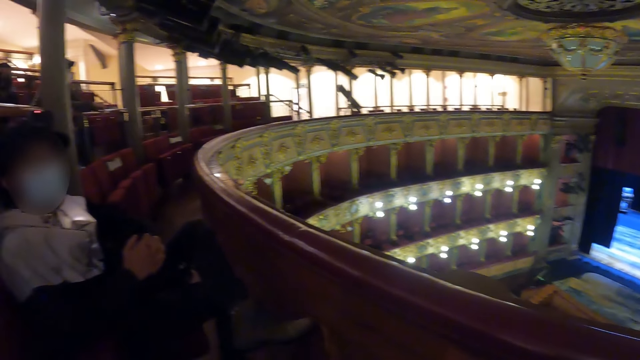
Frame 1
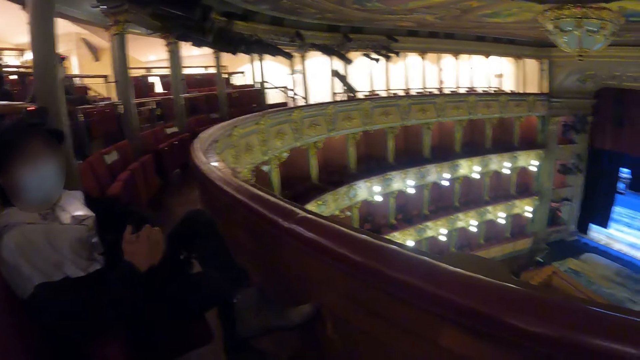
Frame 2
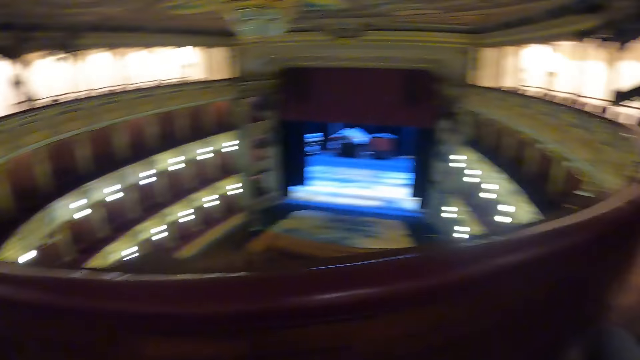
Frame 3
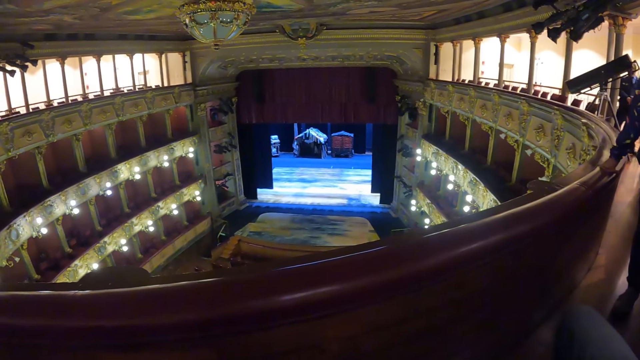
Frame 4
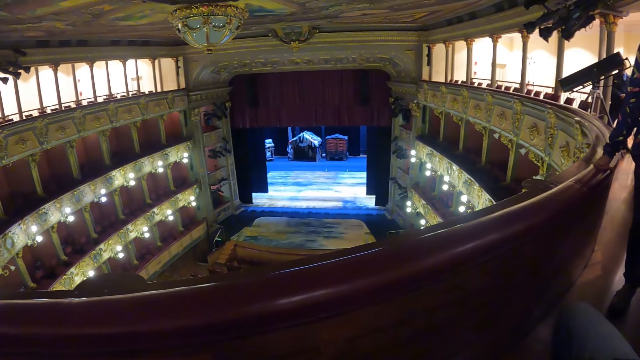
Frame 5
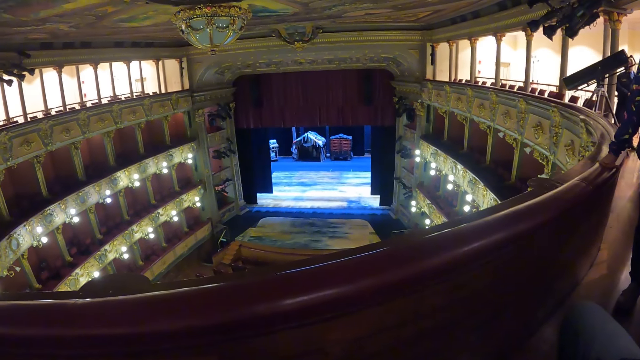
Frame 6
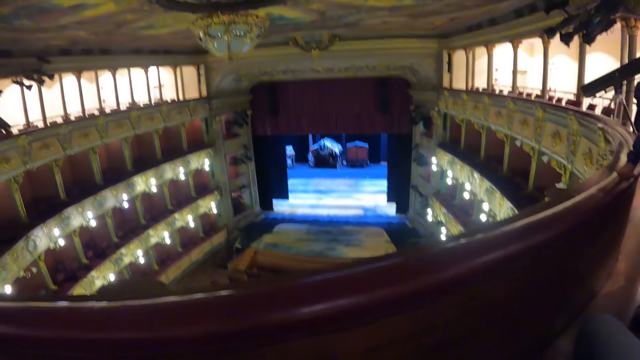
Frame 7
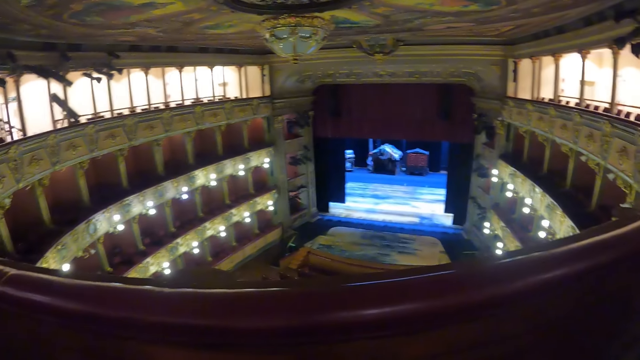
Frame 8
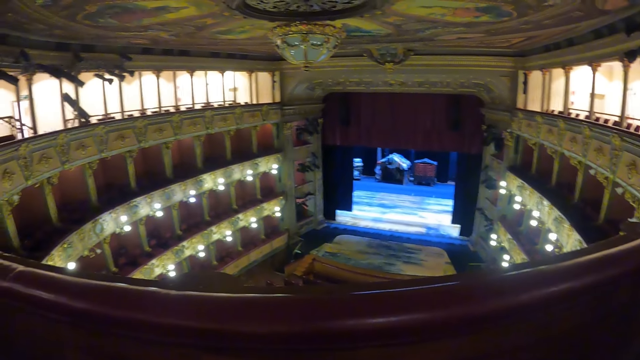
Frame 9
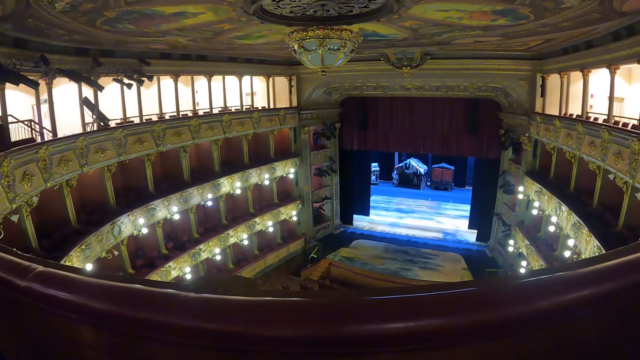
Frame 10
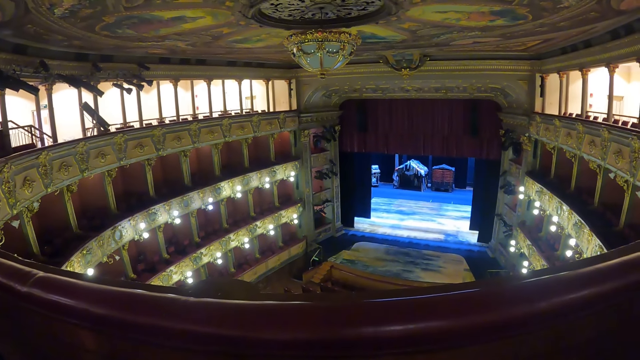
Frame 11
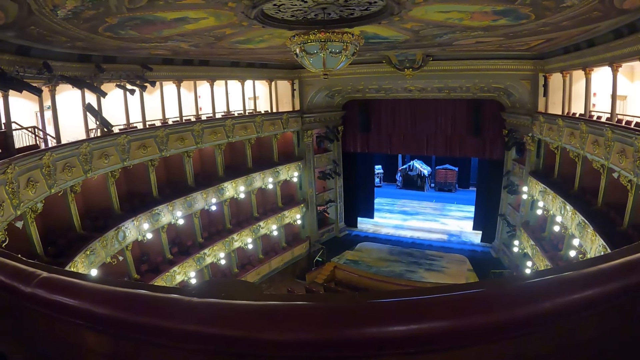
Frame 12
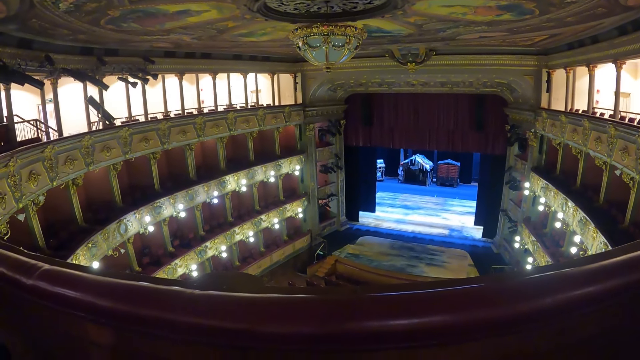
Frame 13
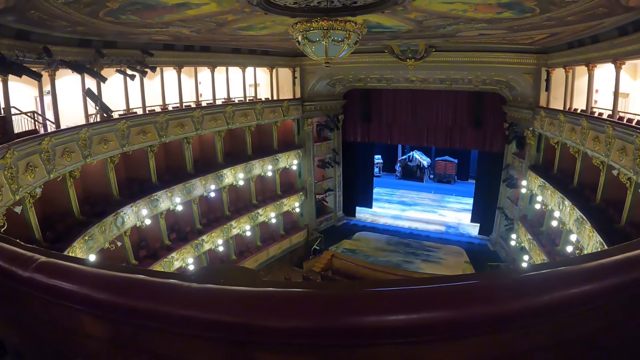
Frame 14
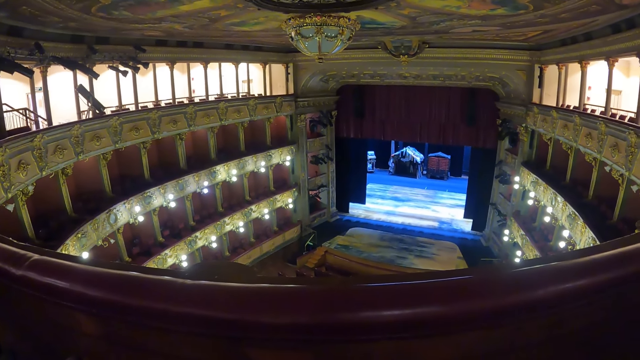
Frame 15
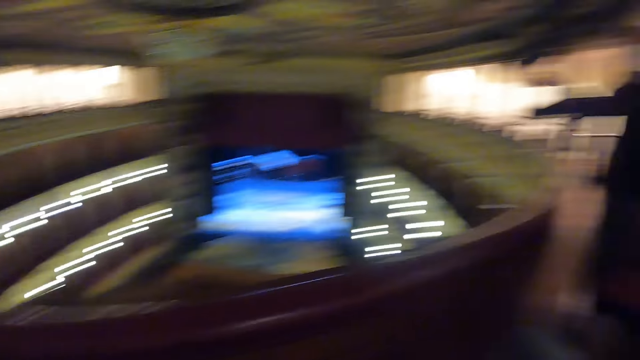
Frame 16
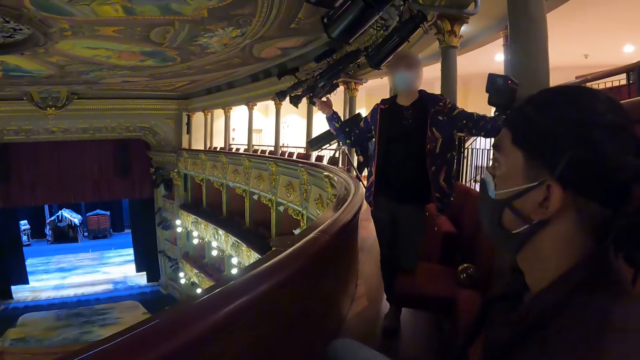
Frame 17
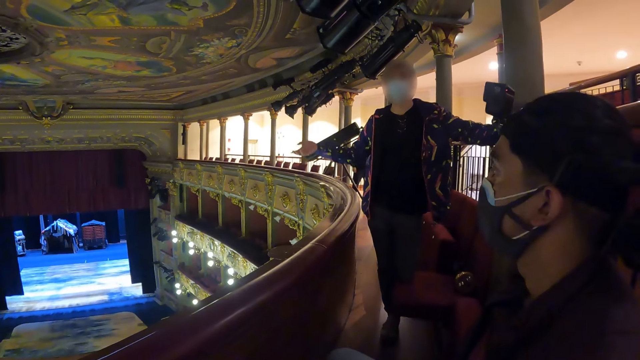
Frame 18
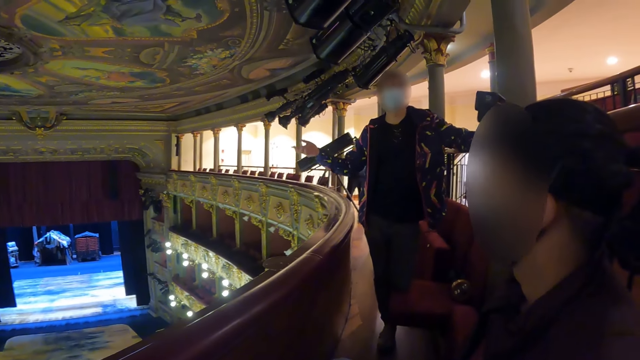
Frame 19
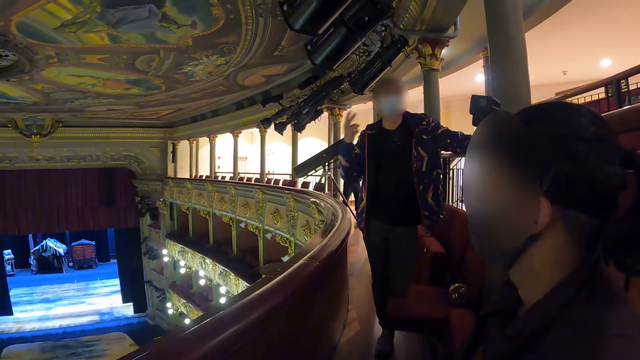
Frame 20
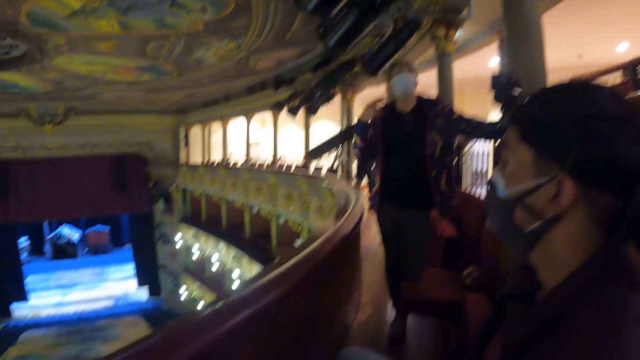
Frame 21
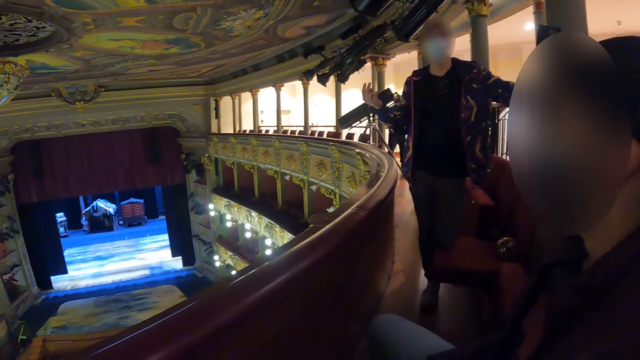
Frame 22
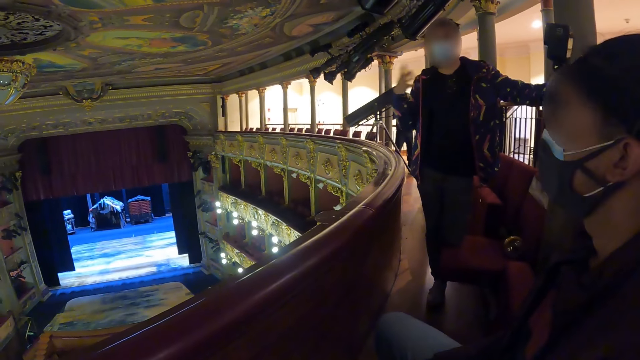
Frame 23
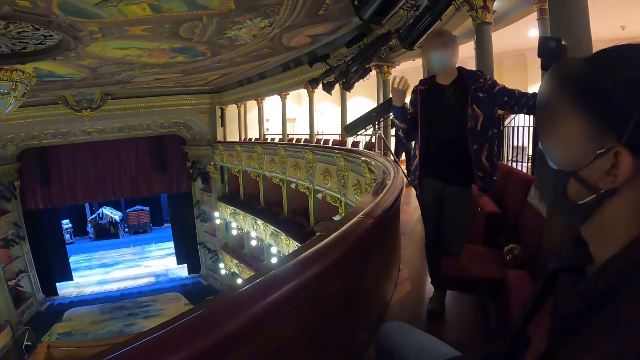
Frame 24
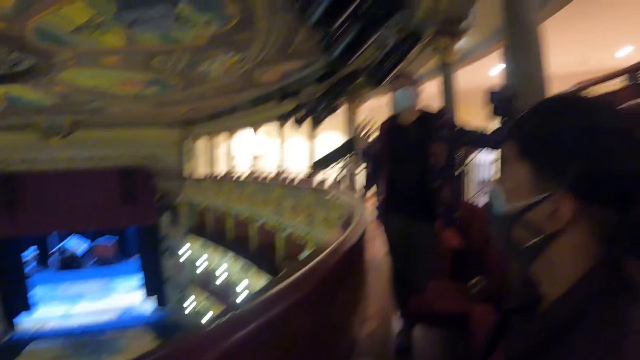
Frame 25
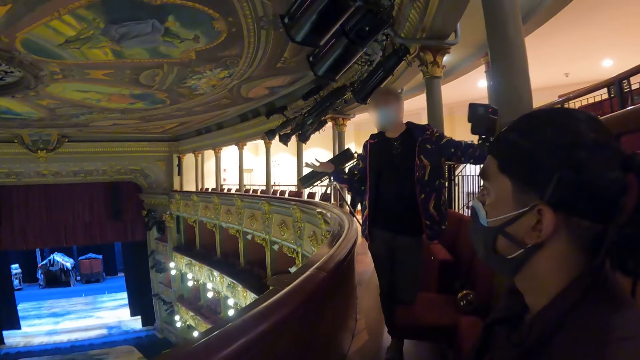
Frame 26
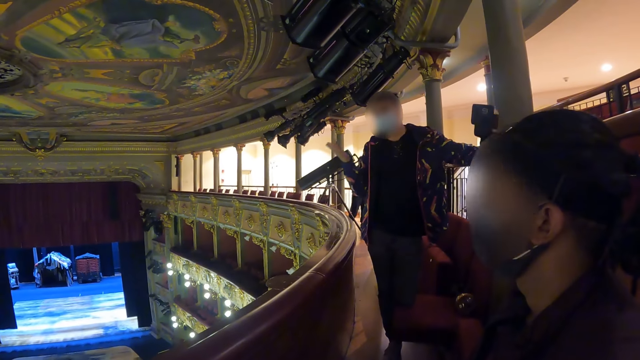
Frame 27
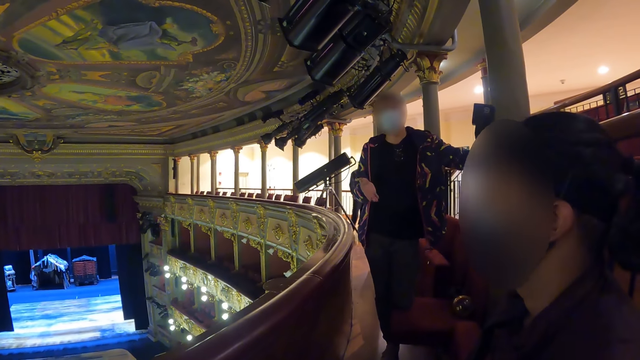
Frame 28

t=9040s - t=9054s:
The camera wearer stares around. They talk to a person.

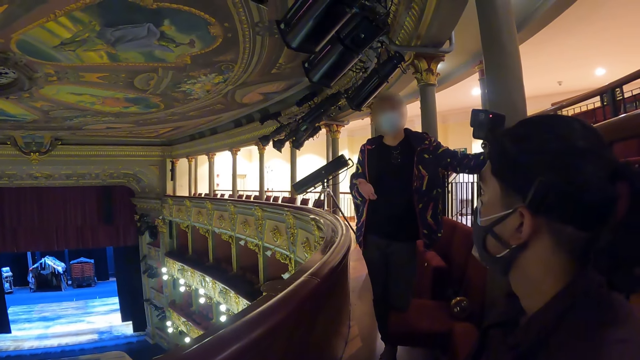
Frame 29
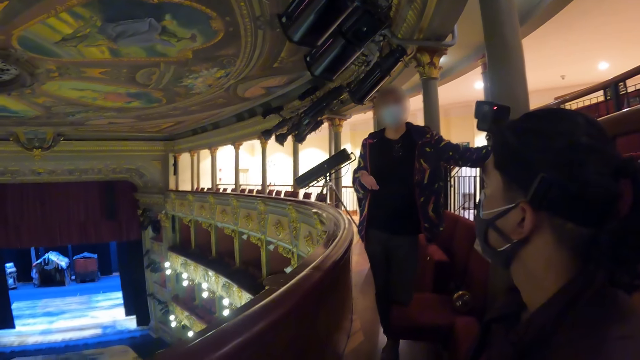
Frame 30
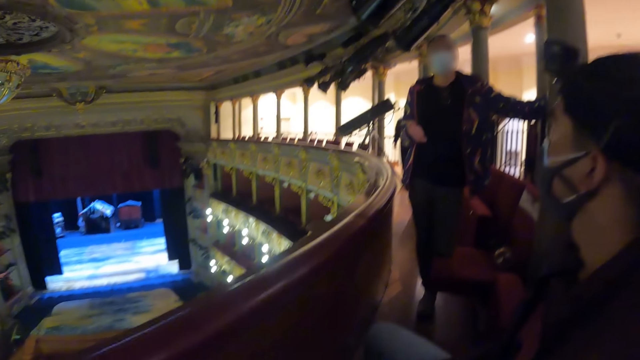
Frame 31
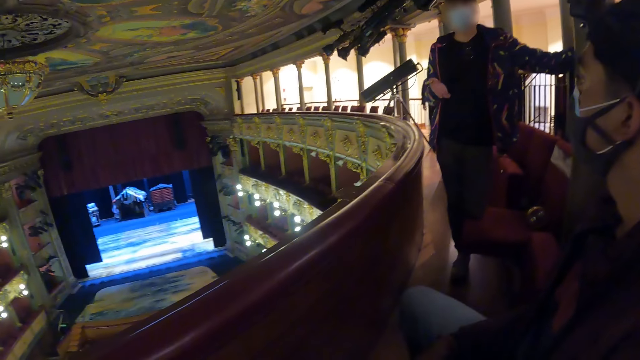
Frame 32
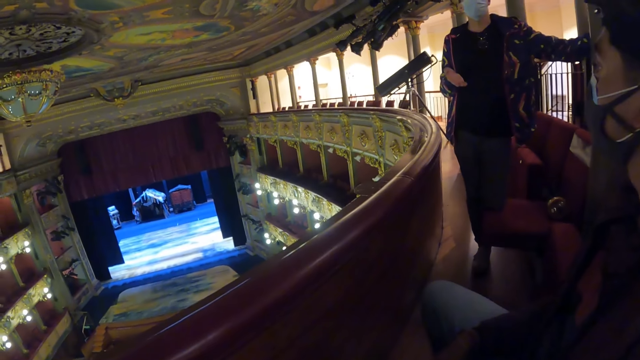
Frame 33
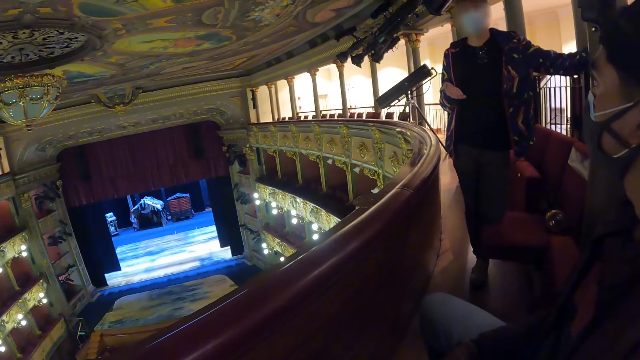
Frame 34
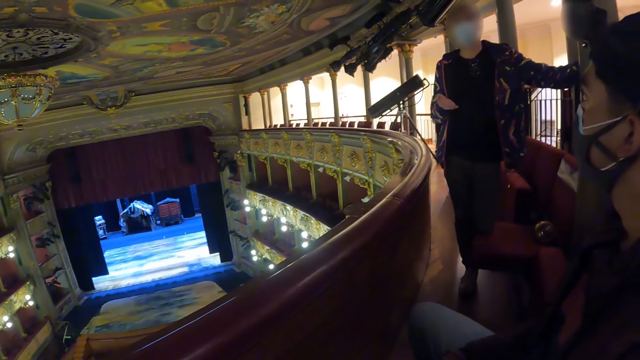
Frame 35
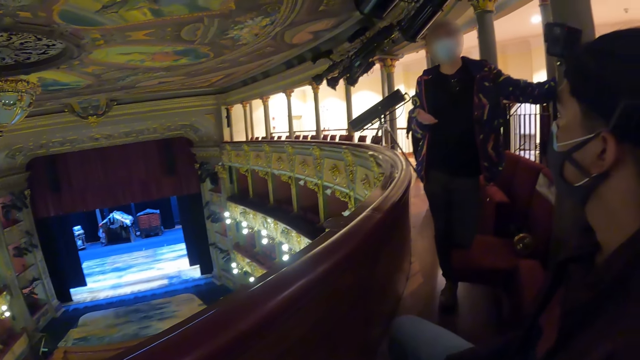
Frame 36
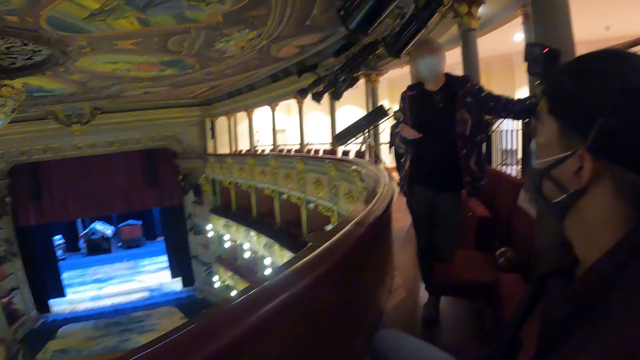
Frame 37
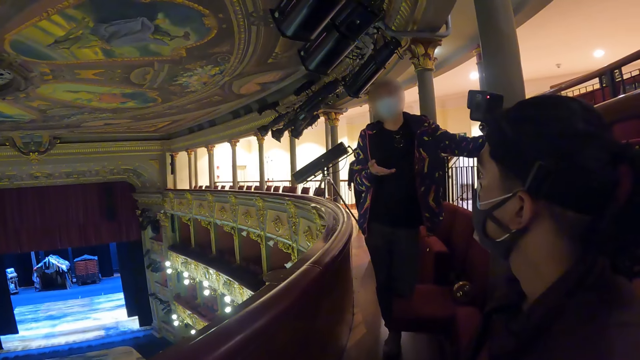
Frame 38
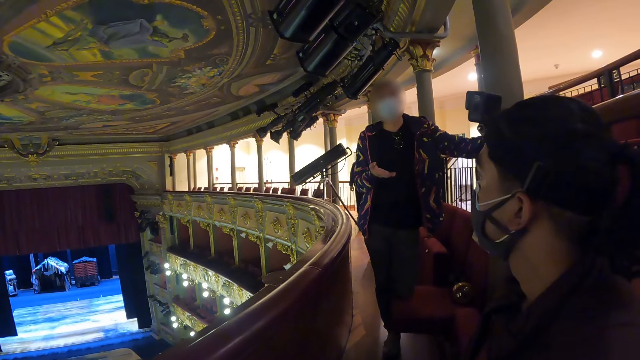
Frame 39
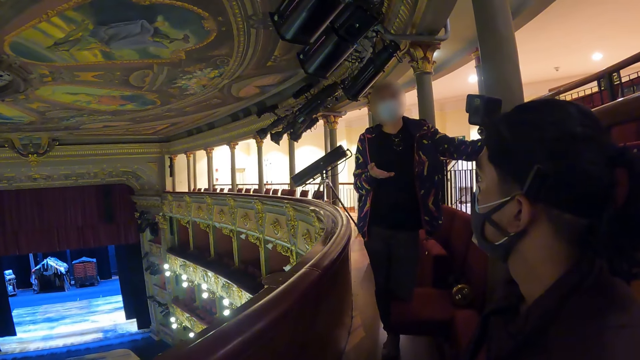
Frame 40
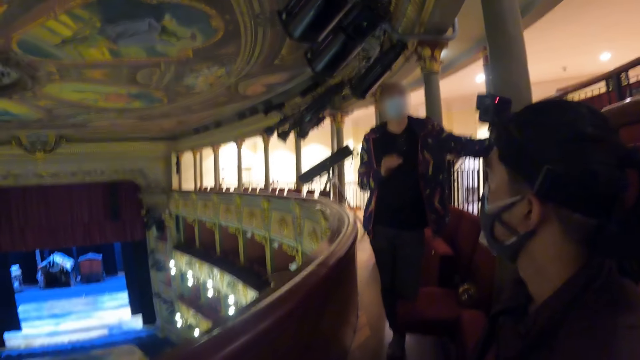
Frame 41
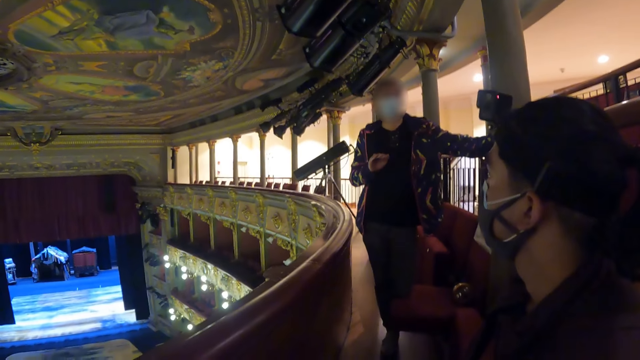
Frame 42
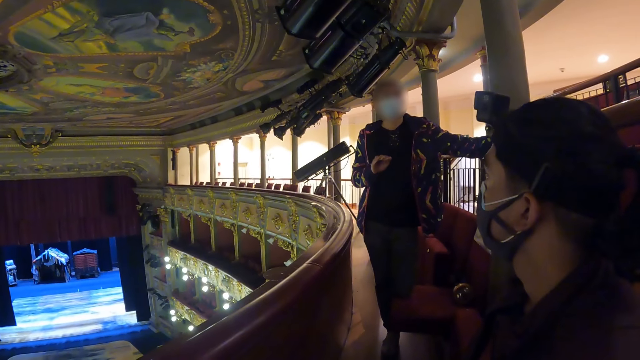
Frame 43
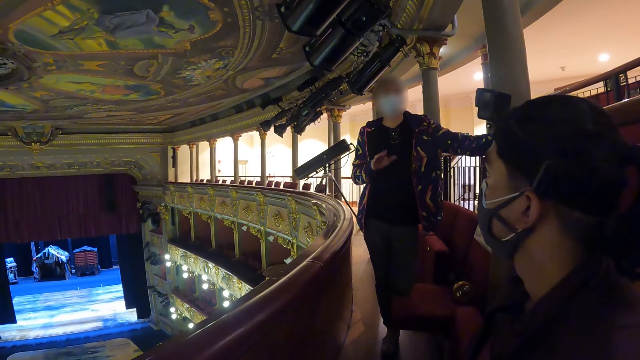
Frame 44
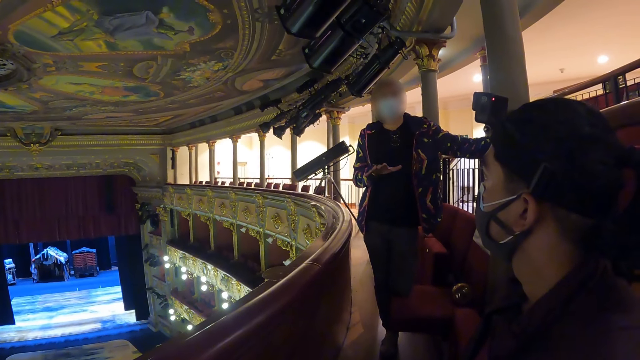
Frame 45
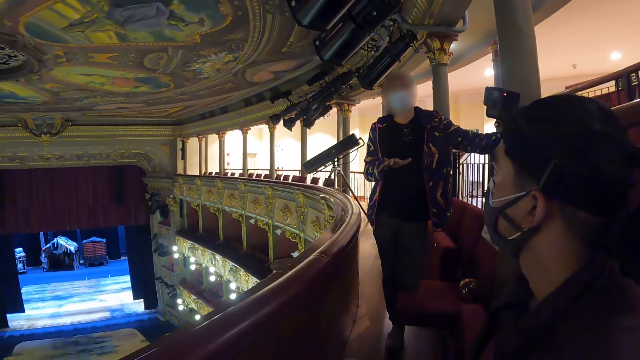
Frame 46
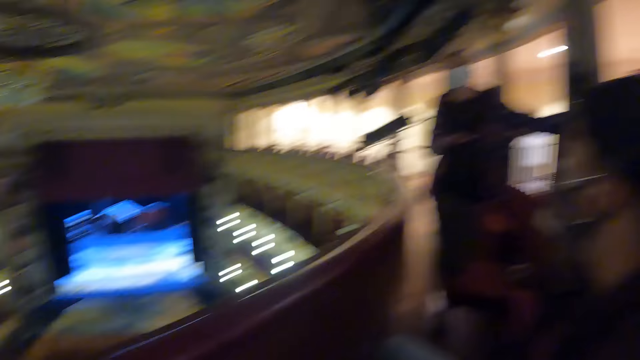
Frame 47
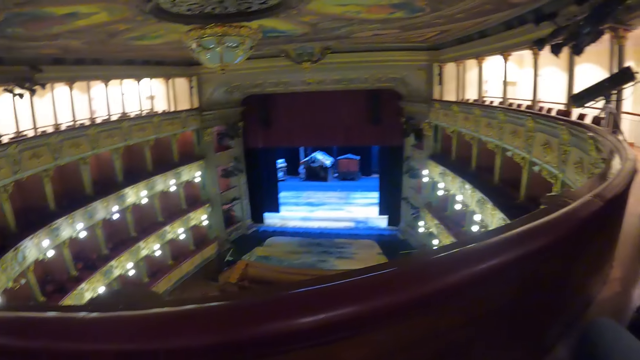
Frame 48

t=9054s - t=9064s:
A man converses with a woman.
